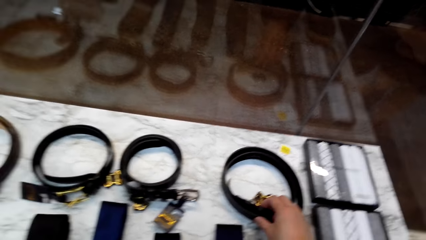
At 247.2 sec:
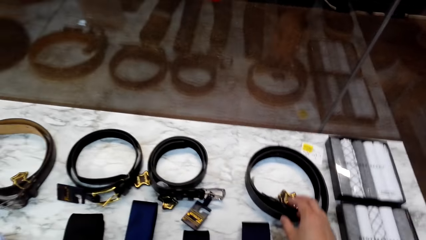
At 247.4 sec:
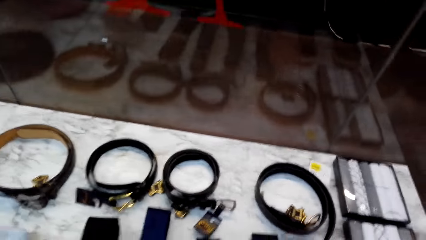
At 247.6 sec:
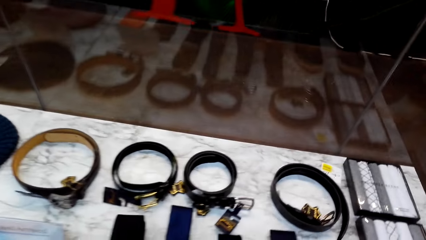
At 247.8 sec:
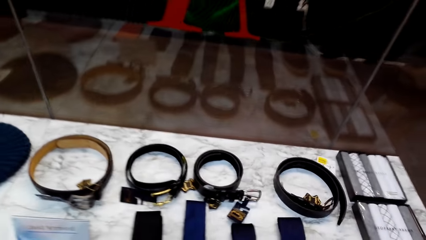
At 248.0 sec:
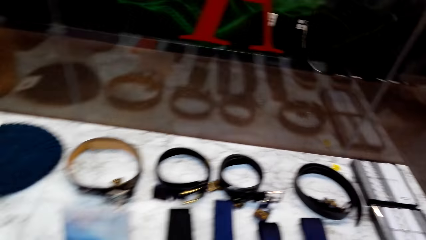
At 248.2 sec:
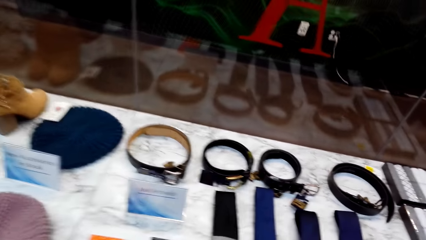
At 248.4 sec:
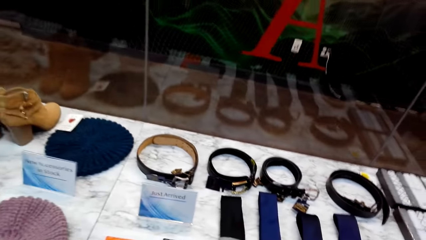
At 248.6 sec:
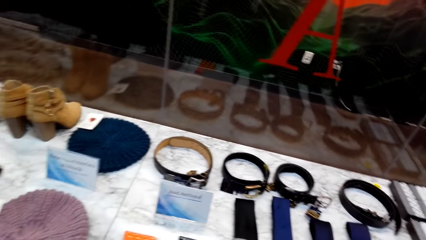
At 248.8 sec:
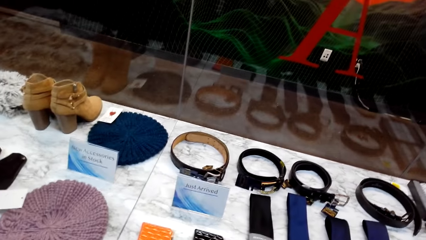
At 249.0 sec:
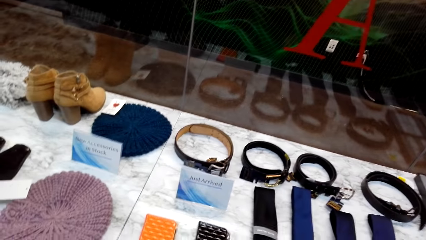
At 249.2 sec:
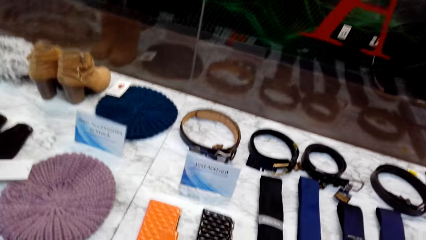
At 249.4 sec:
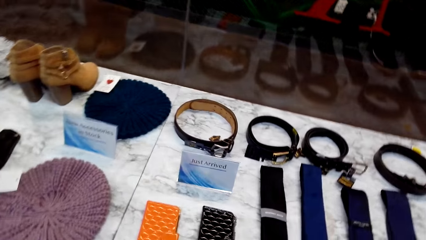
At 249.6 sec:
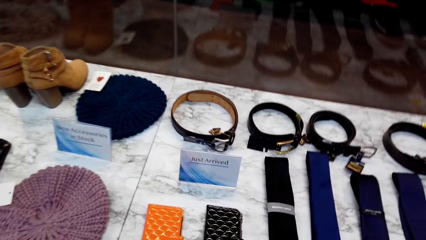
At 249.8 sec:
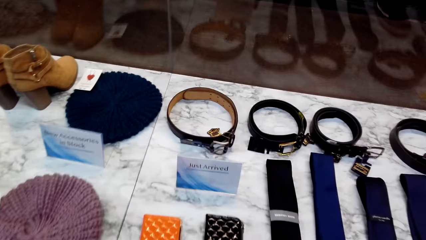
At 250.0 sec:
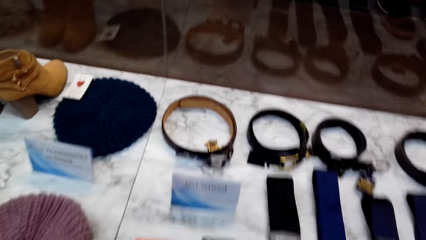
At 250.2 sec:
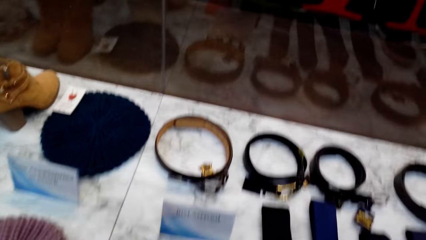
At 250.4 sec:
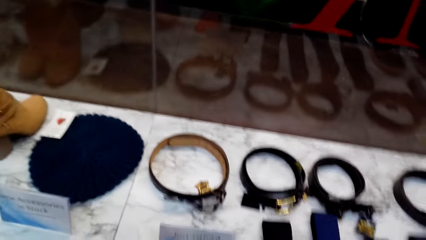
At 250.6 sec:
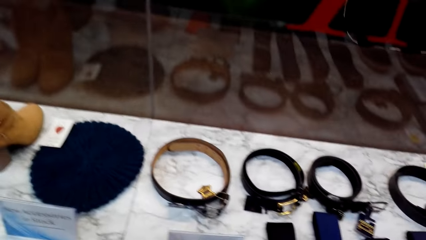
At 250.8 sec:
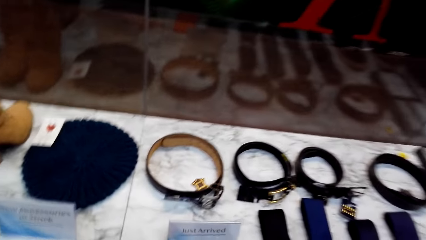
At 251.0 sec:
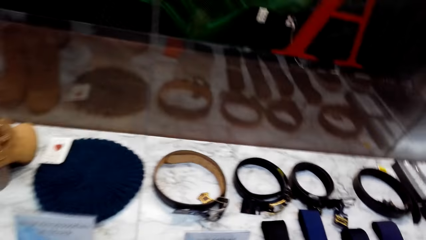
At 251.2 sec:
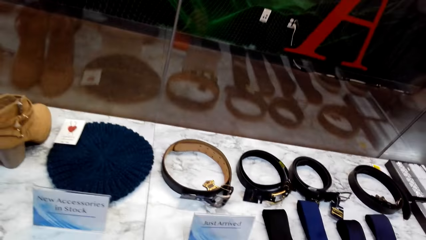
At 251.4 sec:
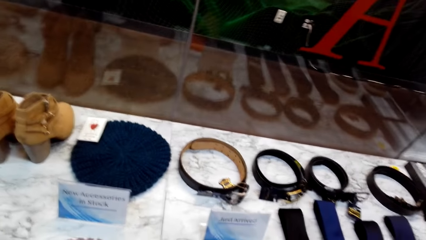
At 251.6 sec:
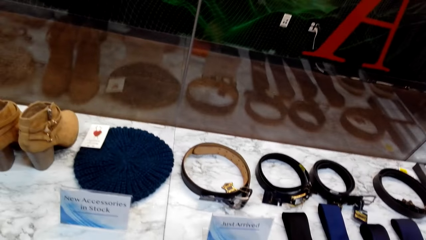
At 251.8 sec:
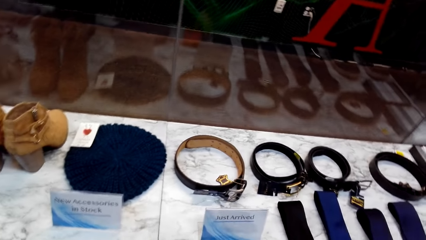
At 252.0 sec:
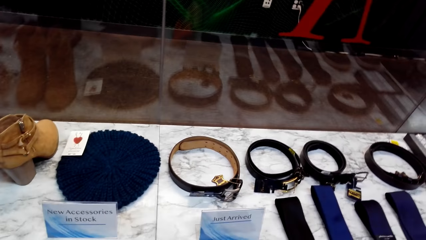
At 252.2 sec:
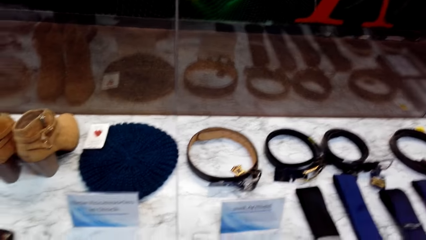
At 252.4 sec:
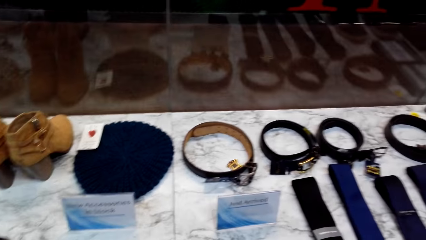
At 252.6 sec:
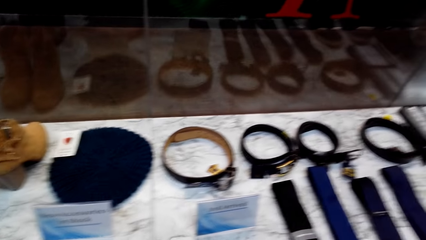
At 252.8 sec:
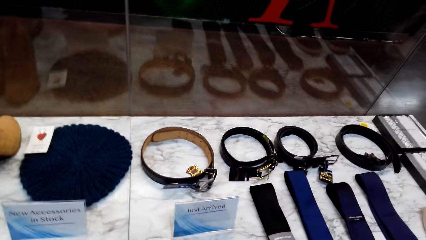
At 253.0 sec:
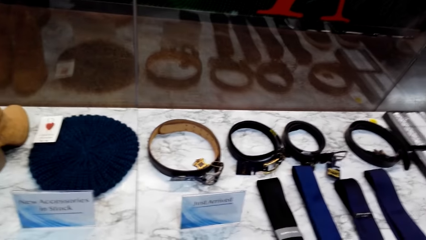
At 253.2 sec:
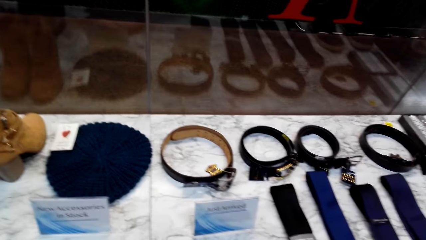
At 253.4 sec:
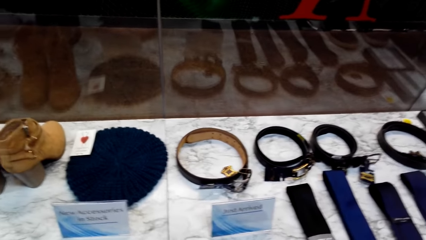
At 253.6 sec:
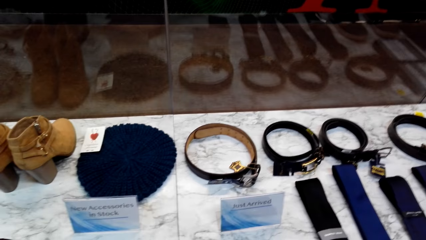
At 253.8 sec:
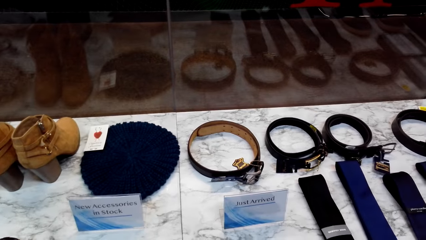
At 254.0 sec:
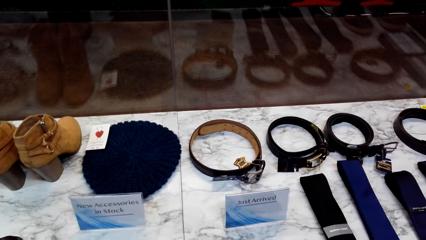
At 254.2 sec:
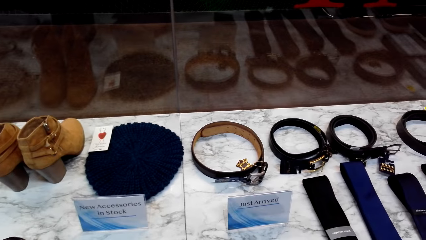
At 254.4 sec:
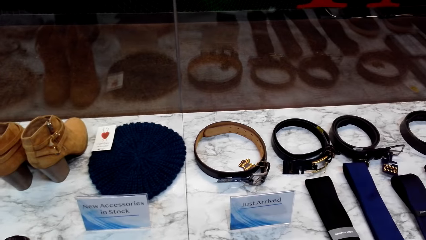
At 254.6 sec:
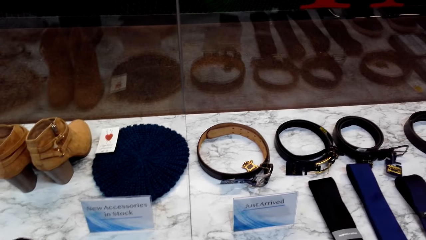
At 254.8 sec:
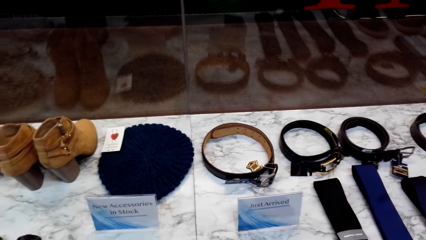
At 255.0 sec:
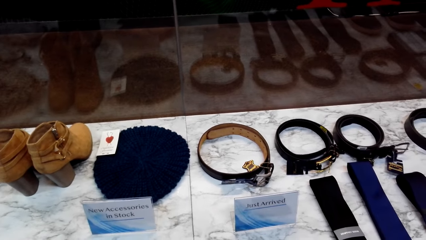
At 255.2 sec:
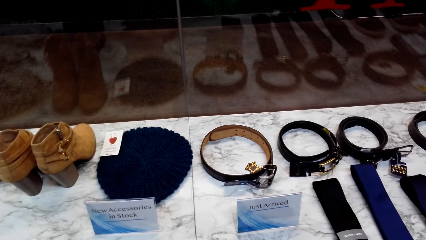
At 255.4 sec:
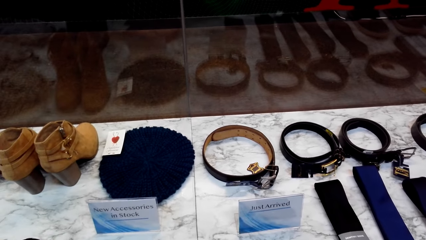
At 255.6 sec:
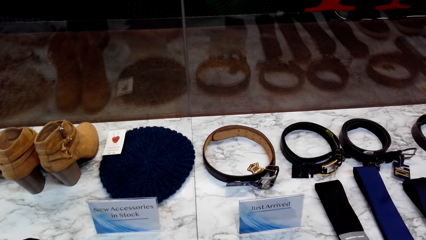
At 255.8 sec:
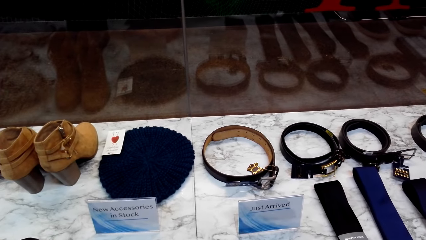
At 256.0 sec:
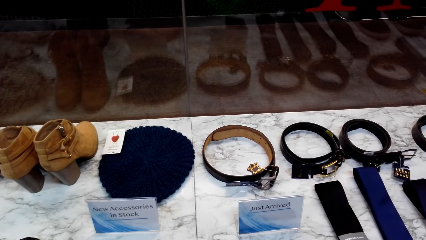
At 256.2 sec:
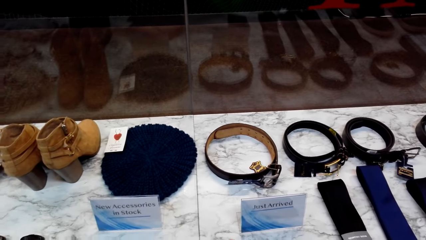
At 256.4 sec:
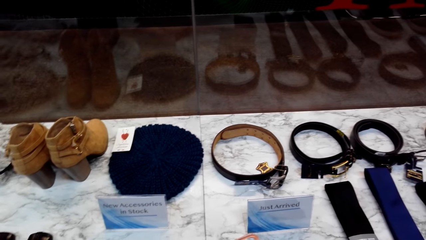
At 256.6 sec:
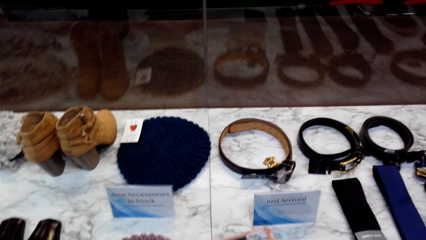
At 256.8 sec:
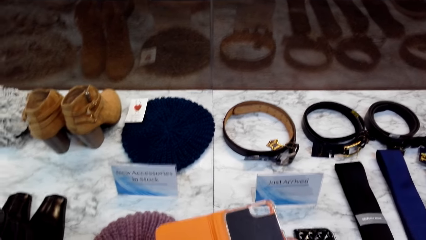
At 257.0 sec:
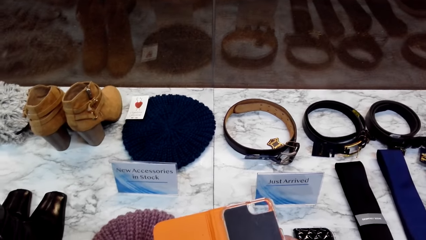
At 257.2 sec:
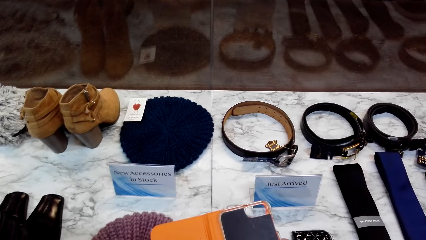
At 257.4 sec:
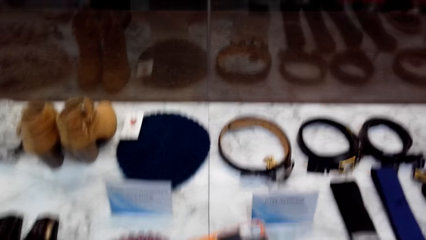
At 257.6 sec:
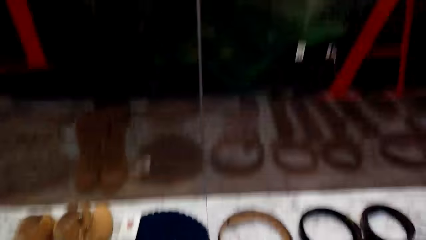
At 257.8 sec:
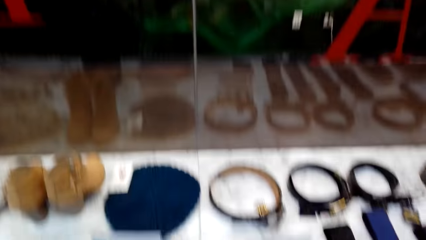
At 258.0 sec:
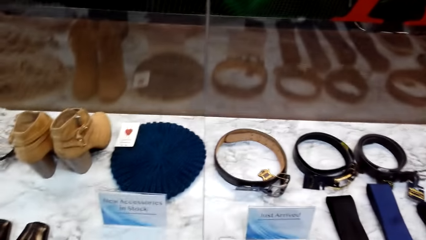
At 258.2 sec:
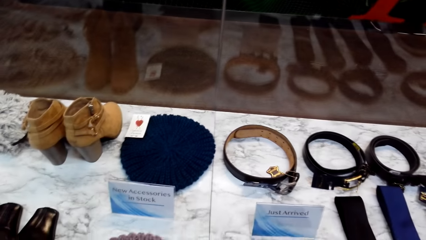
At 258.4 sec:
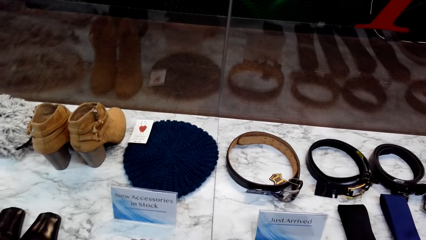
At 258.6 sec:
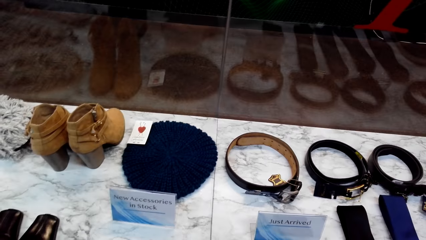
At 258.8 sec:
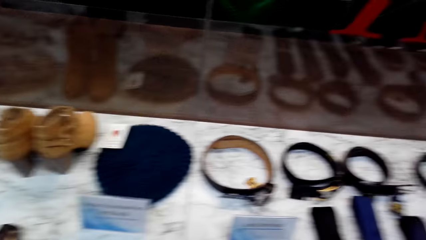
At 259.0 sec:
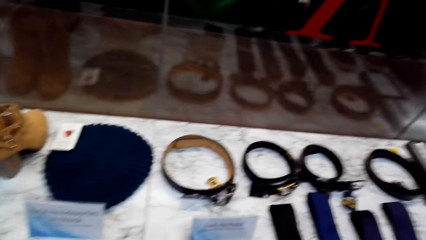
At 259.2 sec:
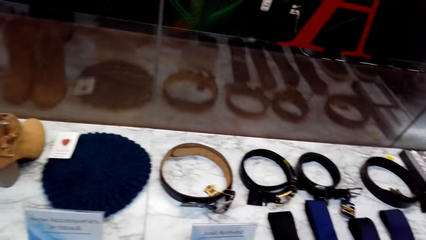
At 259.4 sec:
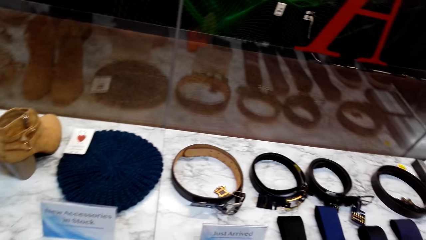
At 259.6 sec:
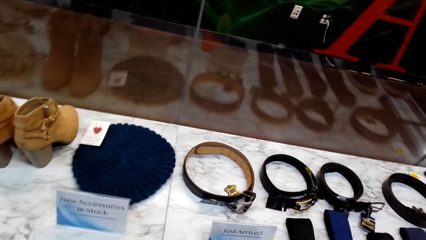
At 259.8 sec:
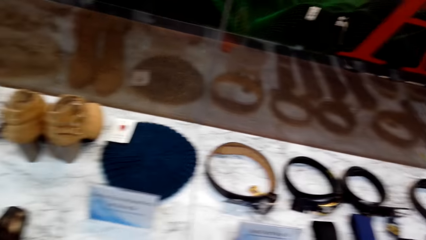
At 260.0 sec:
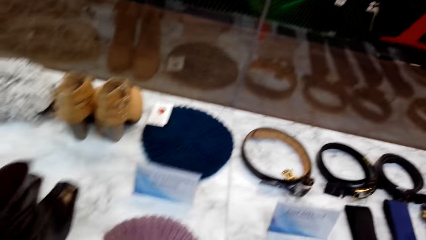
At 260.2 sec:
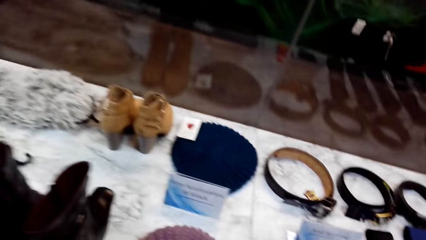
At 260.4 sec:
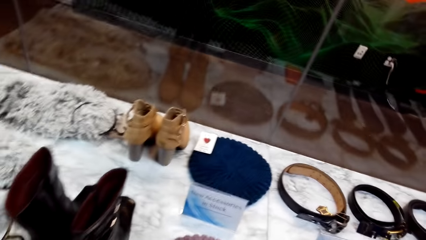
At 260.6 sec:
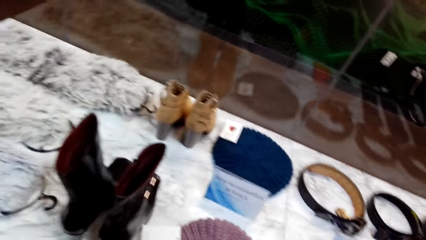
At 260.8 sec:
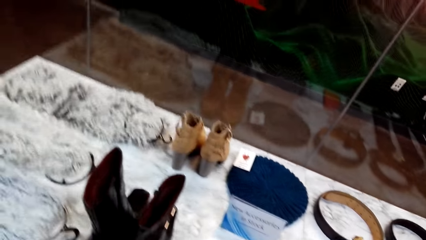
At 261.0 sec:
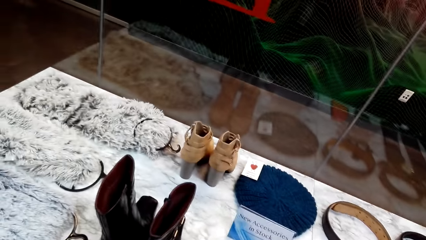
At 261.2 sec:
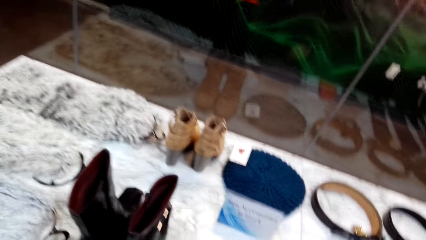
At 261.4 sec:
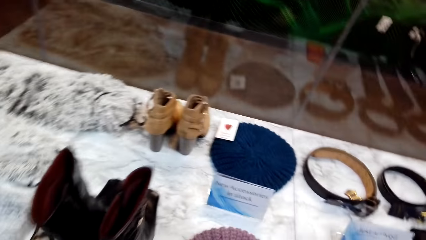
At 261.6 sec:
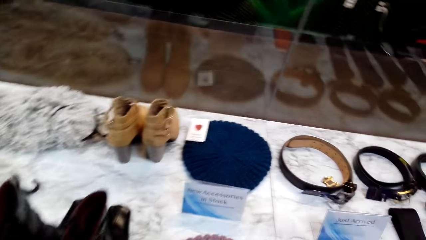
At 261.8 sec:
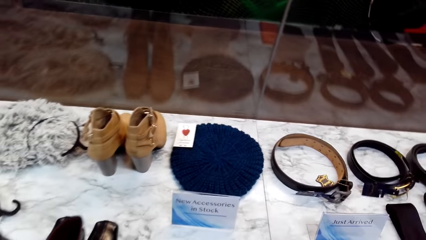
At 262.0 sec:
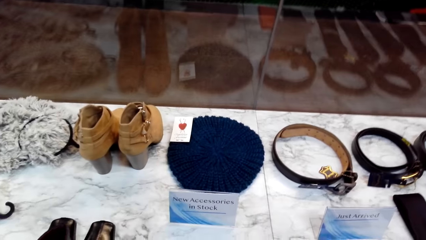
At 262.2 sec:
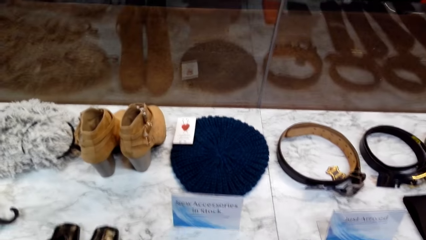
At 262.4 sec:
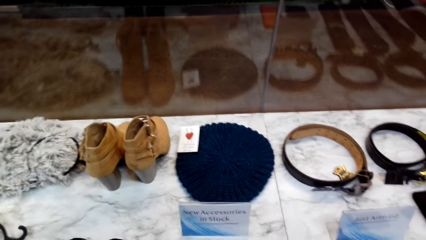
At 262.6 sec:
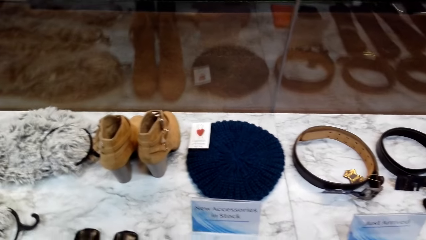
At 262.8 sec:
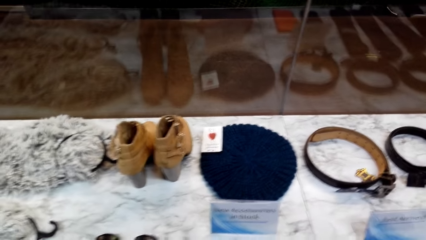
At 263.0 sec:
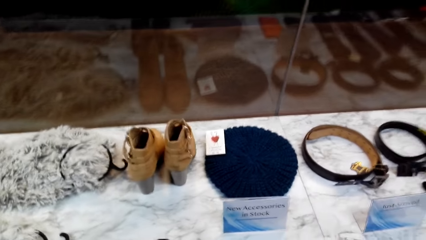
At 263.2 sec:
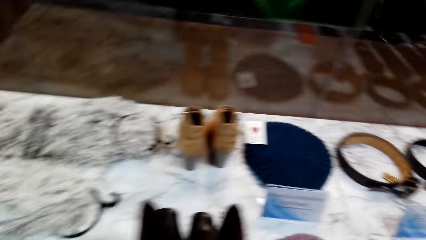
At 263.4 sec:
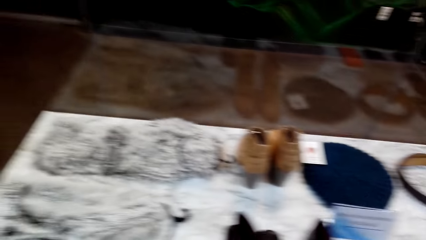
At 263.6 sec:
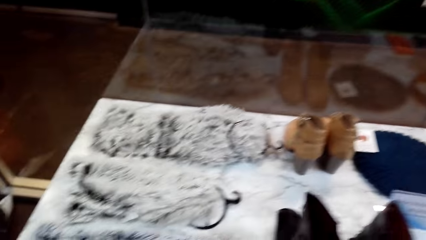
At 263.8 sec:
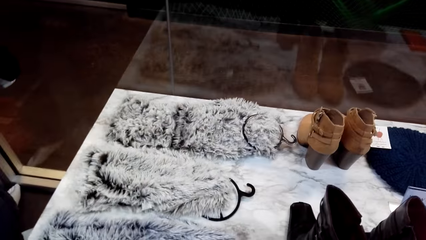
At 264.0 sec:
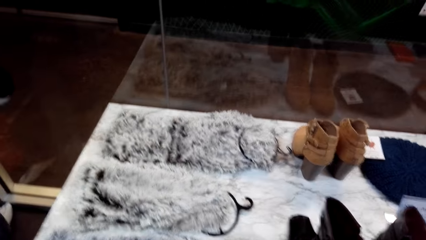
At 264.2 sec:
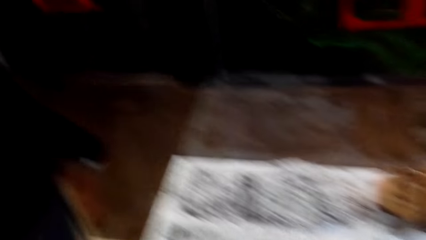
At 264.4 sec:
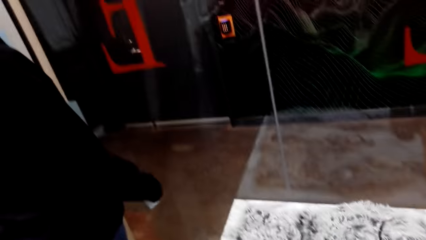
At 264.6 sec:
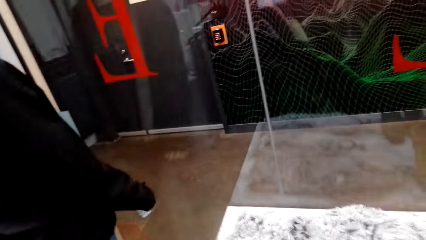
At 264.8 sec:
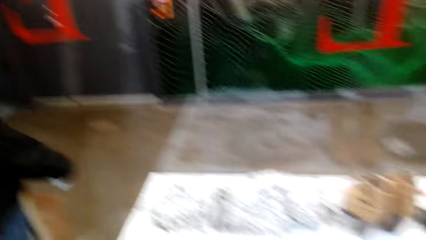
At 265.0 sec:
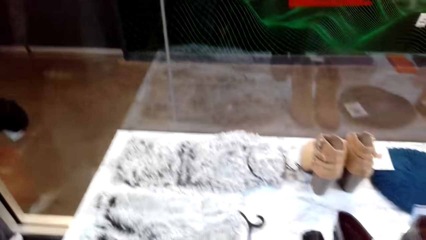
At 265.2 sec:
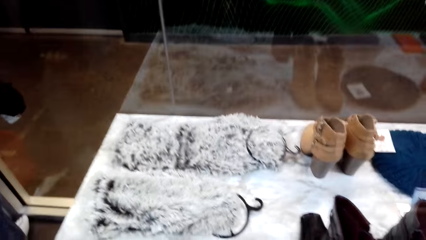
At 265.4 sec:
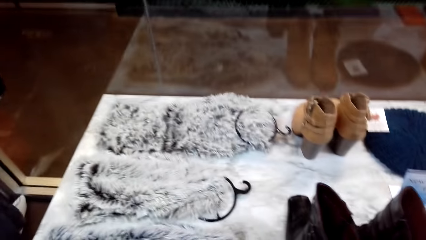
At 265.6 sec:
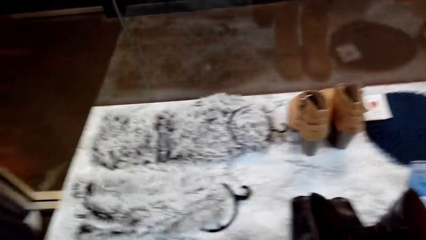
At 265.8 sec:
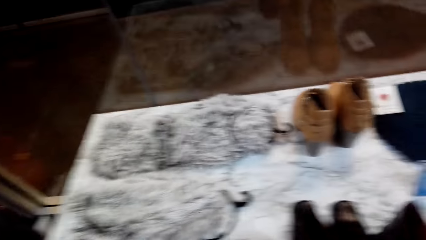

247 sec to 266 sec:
The camera wearer walks around the store. They take a look on a phone flip case. They put back the phone flip case. They look around the cloth store.
